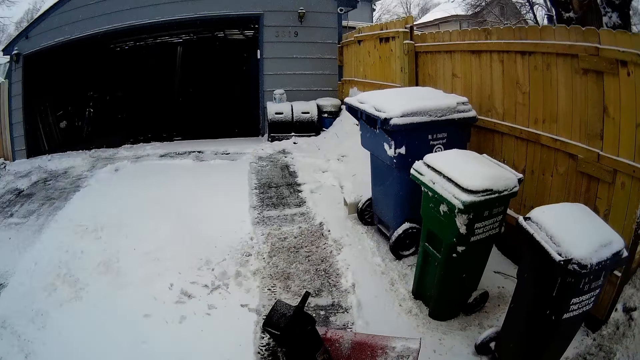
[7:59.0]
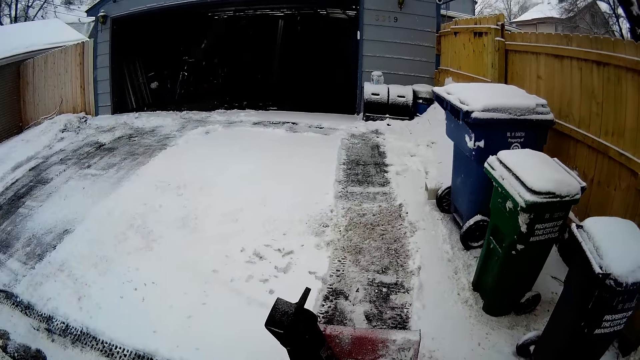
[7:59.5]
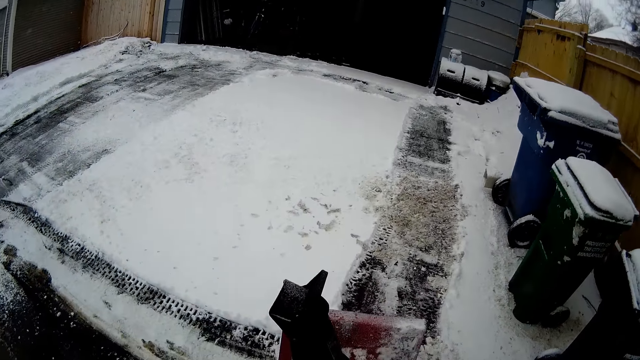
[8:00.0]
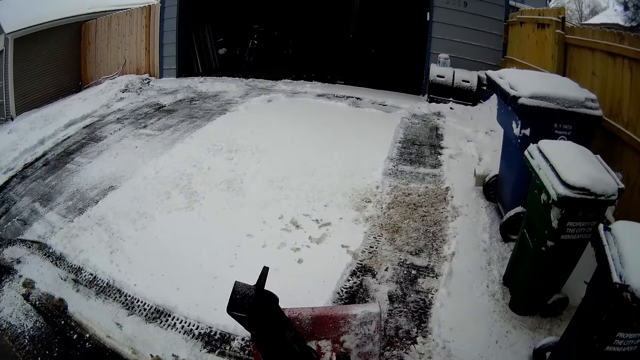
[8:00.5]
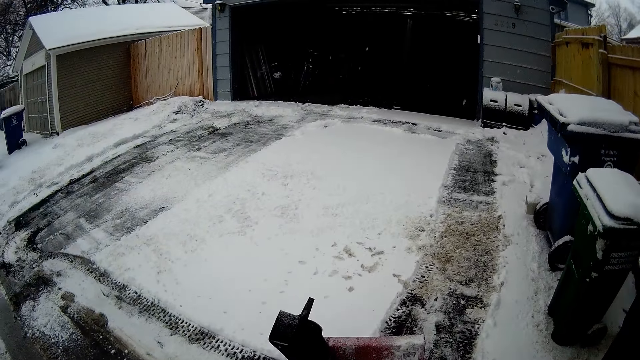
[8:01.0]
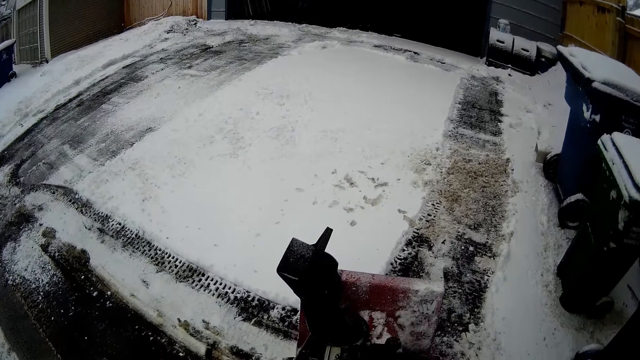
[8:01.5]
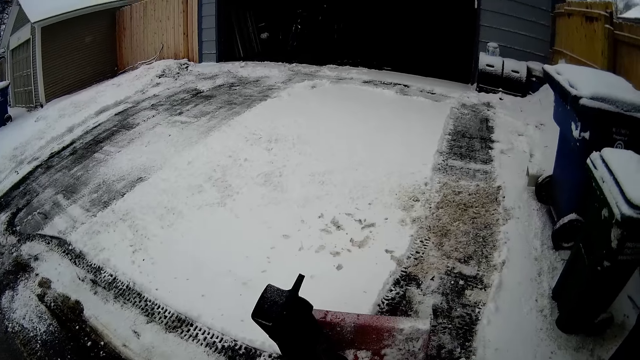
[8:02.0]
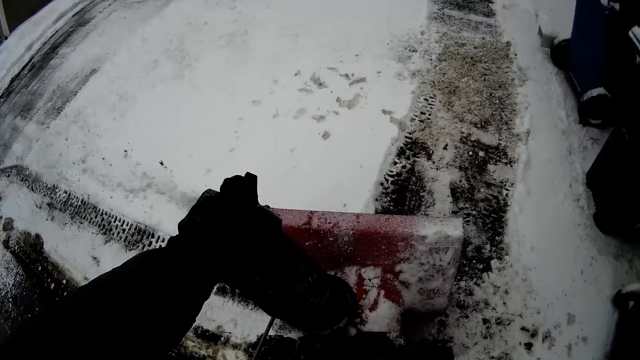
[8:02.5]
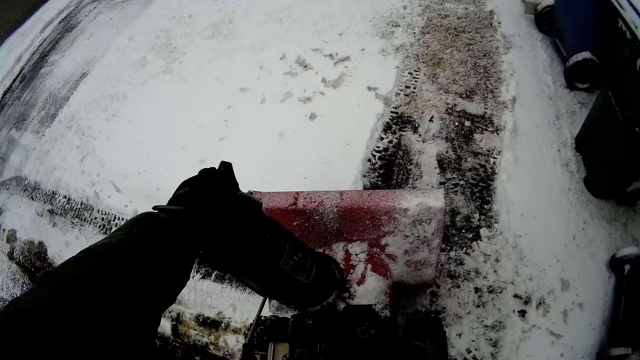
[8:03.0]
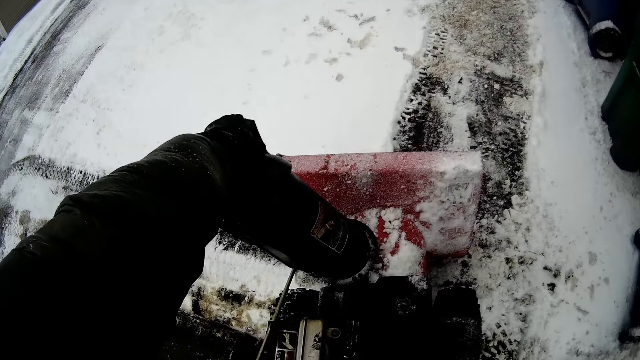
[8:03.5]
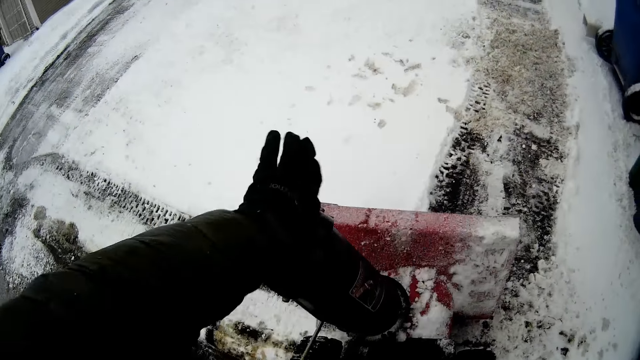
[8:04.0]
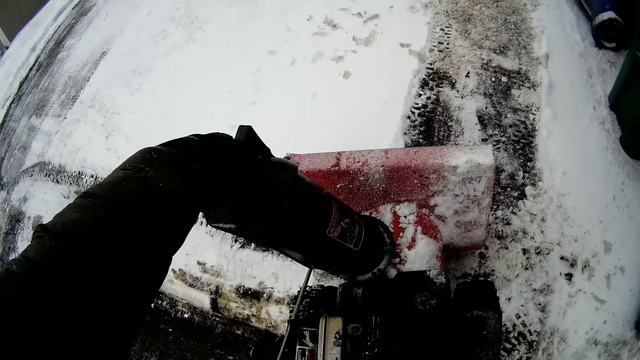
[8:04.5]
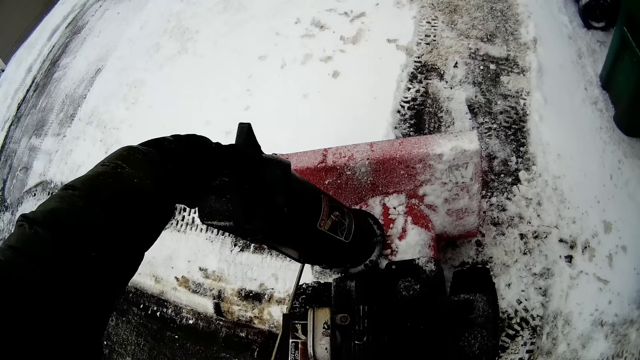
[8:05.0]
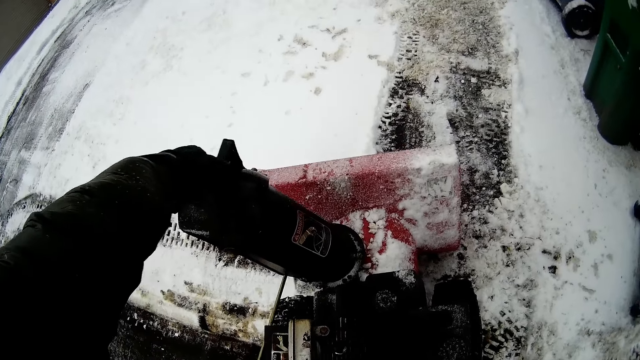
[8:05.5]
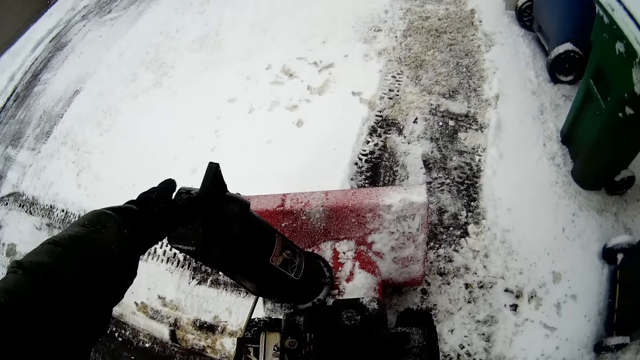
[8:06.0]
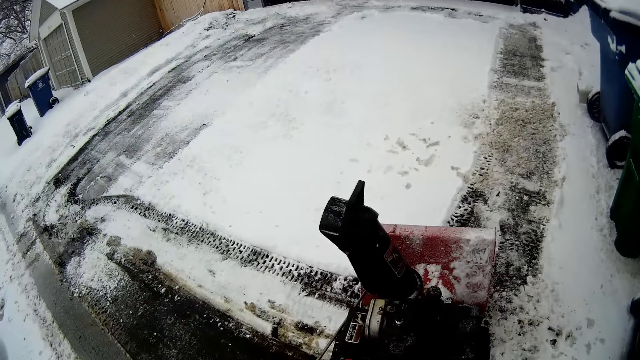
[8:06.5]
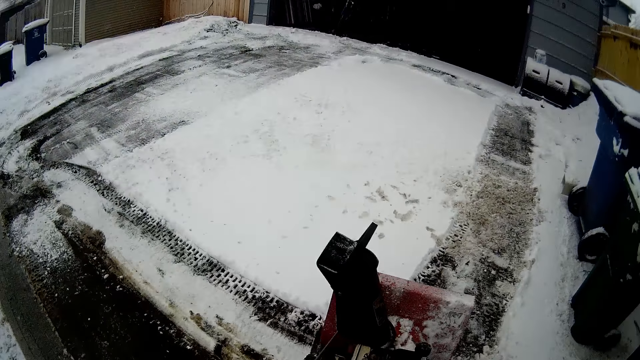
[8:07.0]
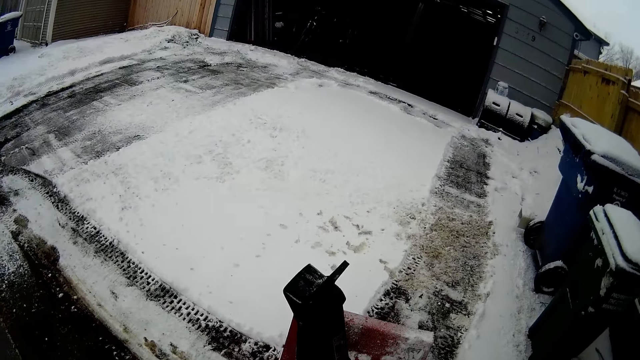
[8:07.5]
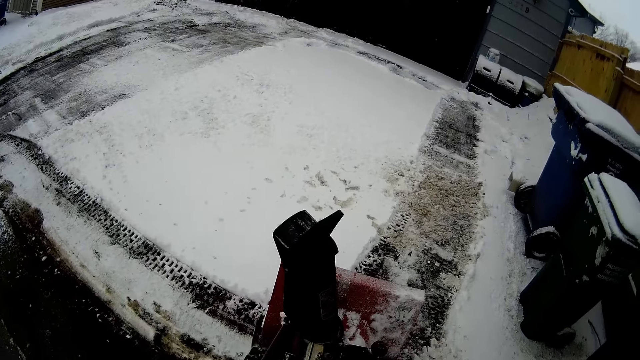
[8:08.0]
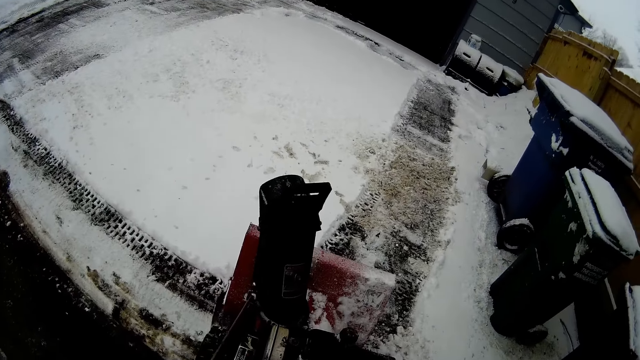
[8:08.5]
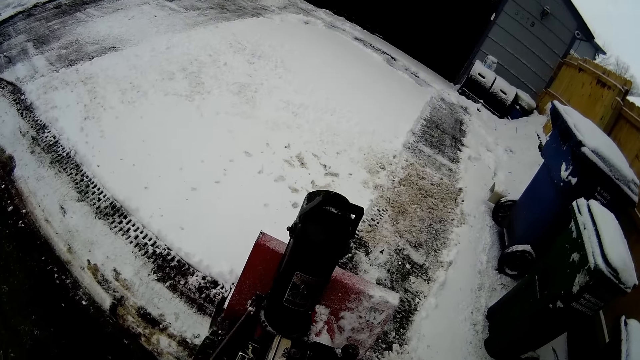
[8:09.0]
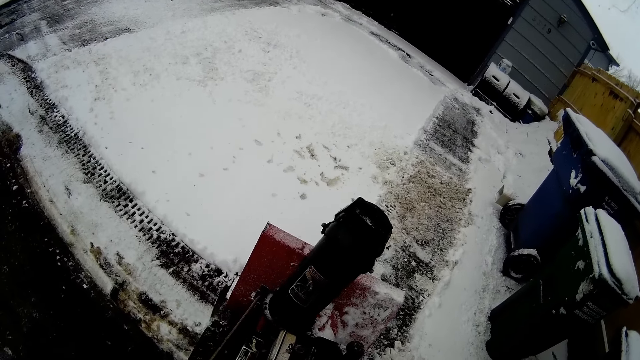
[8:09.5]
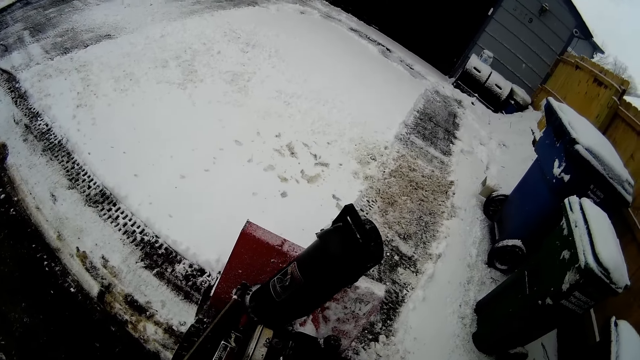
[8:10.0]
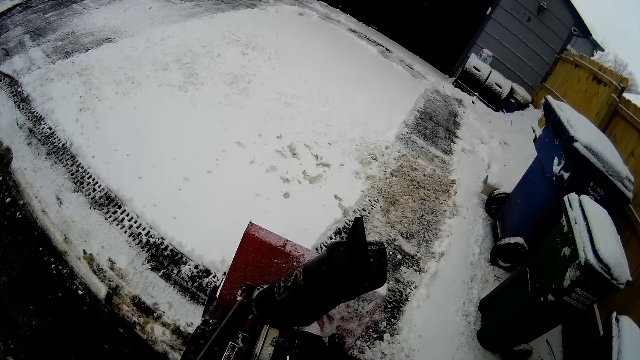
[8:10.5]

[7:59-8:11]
The camera wearer turns around the area. They adjust the pipe and close the lid.

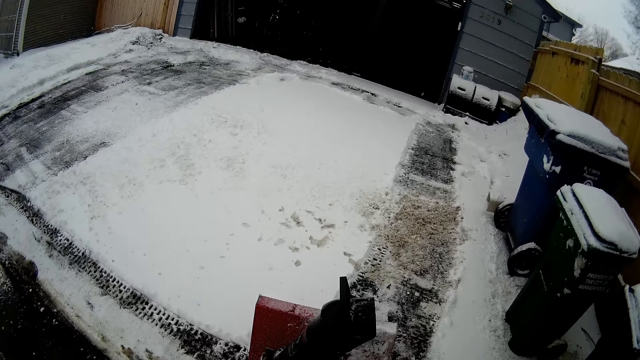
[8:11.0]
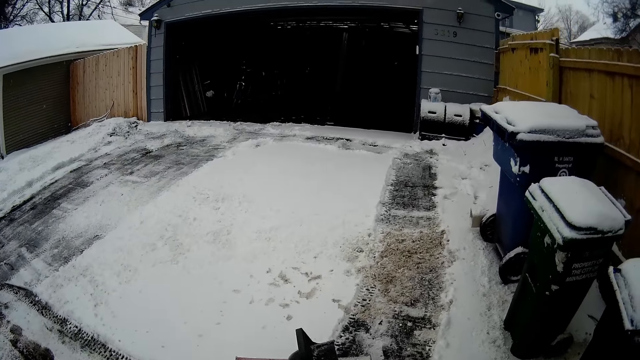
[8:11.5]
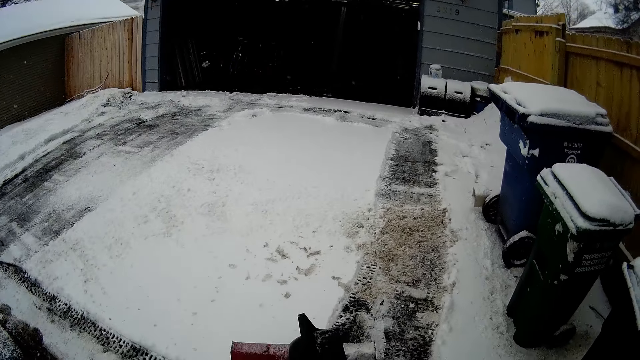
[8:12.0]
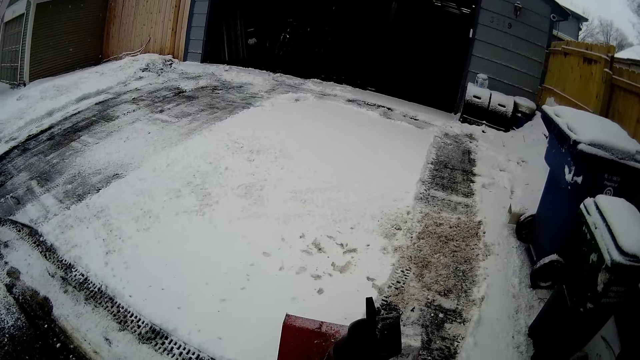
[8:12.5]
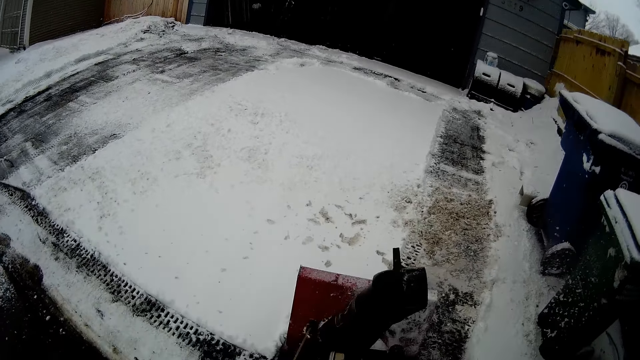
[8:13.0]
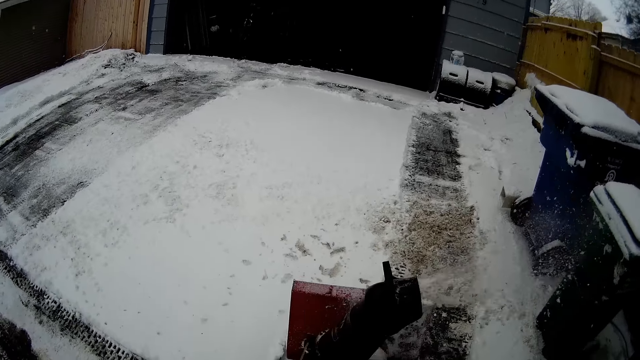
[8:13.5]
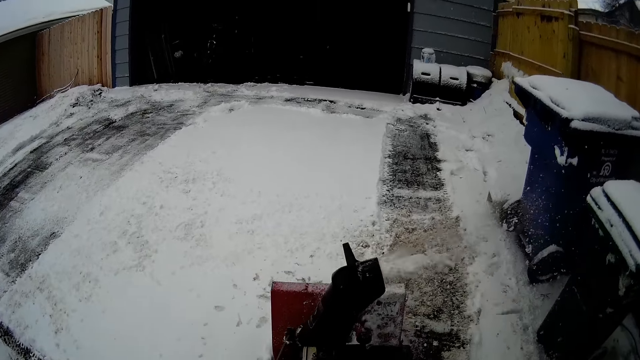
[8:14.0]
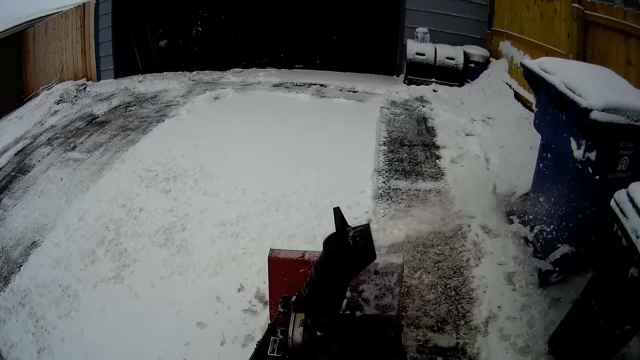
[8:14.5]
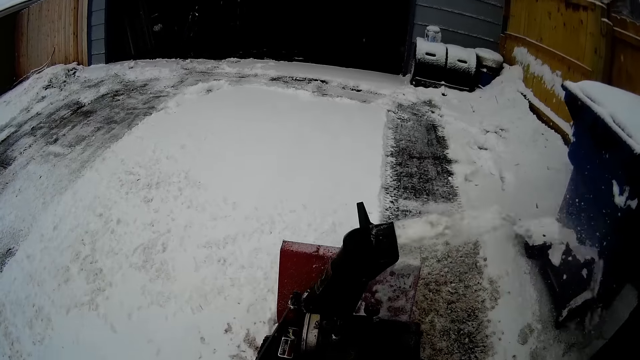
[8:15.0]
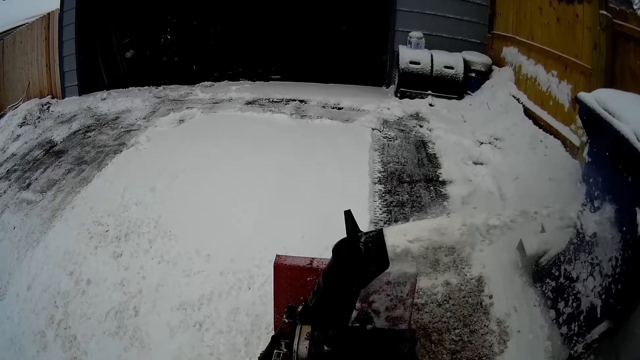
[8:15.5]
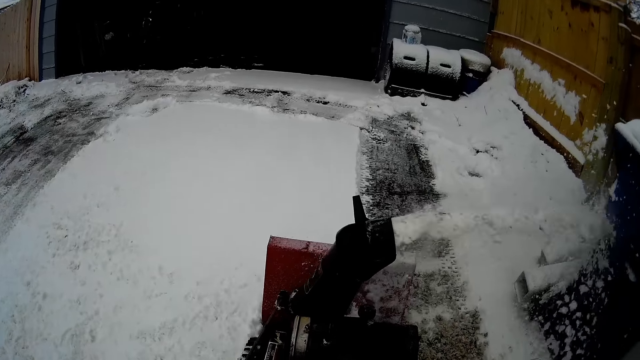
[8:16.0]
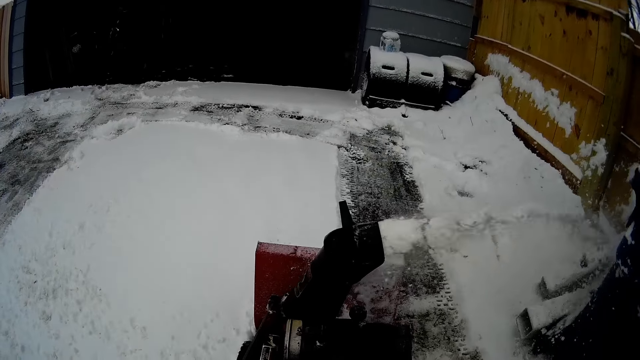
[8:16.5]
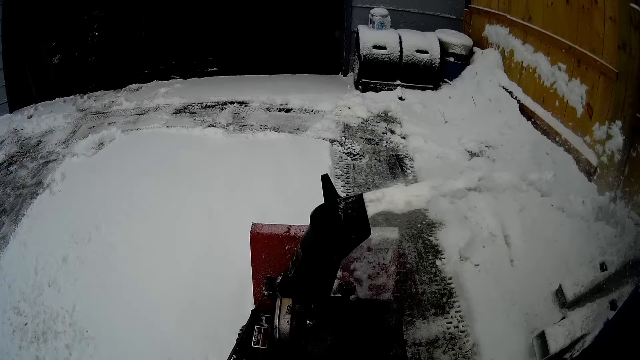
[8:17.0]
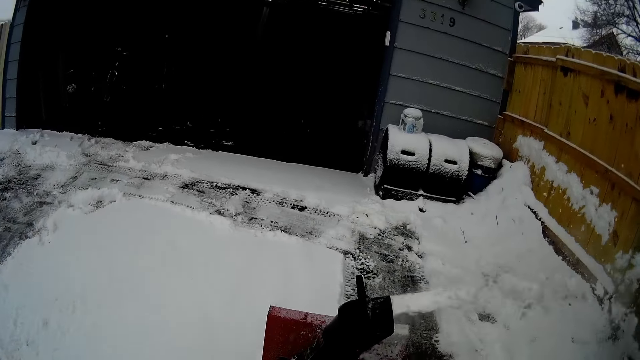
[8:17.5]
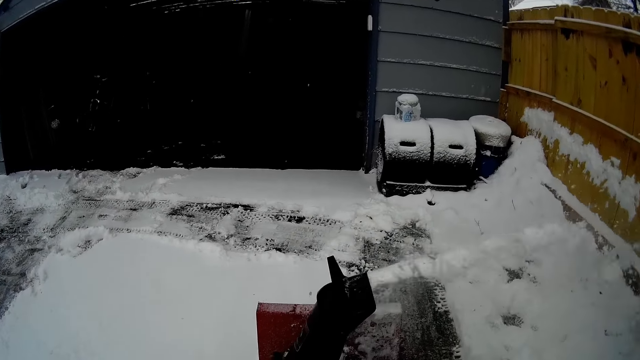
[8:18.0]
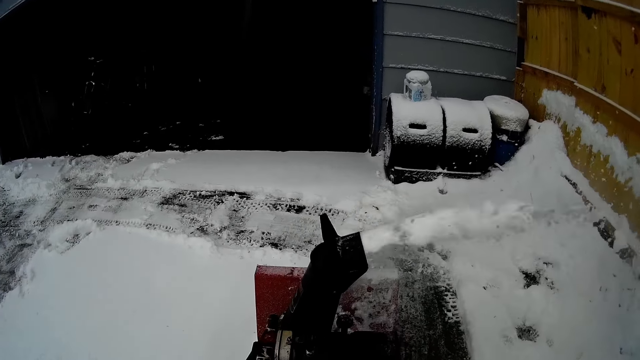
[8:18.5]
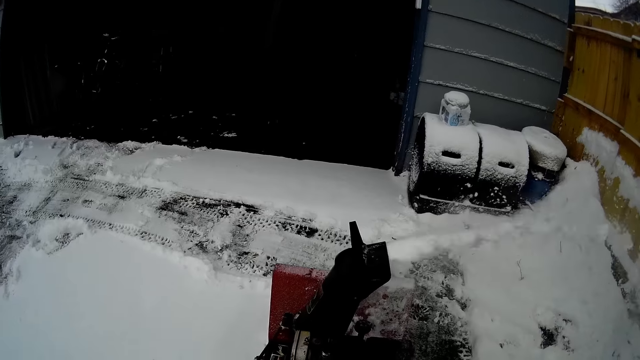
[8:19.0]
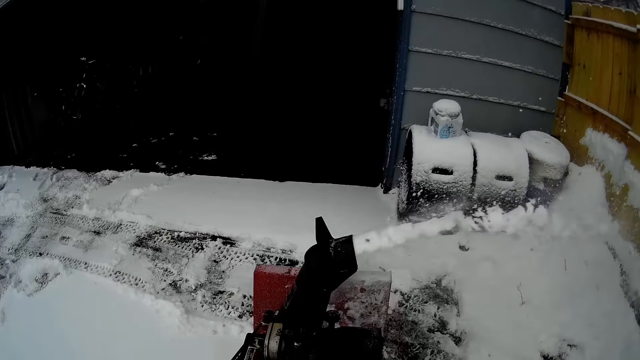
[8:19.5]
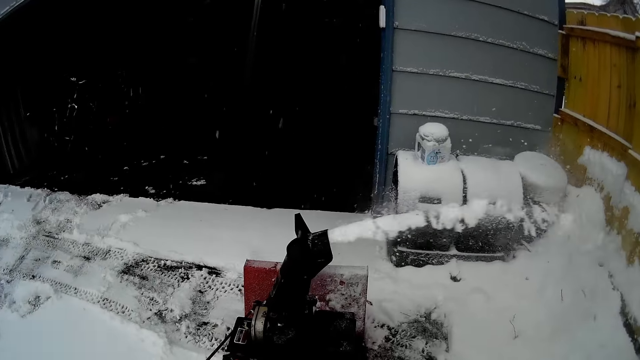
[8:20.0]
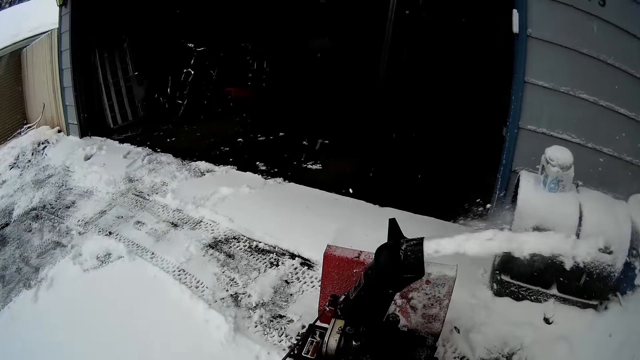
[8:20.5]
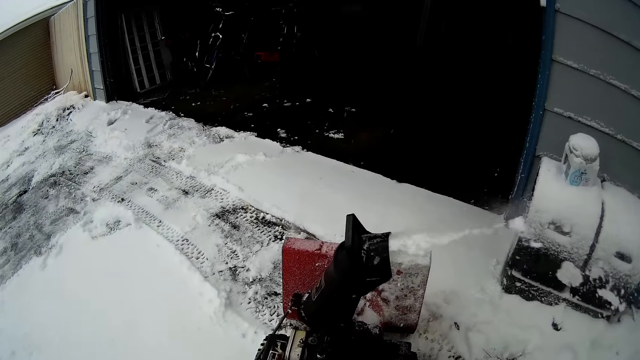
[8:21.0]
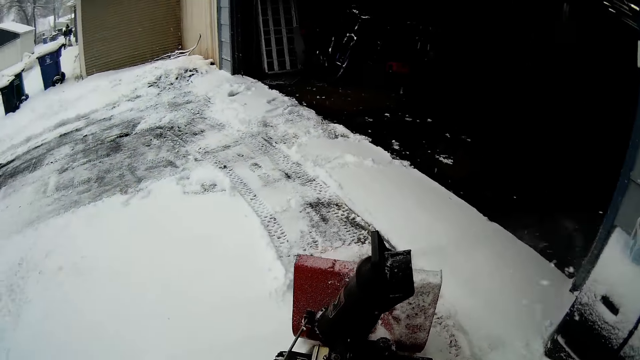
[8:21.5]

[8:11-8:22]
The camera wearer blows snow with a snow mini skid.
